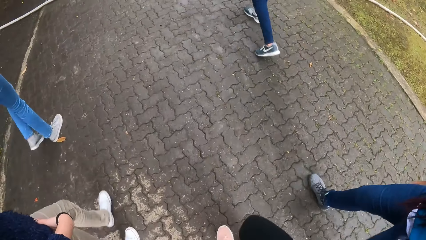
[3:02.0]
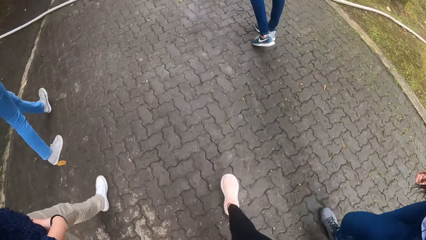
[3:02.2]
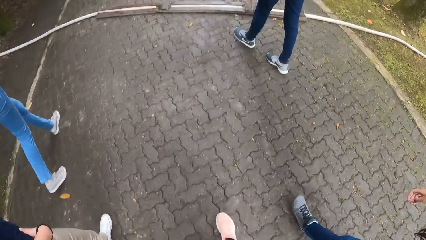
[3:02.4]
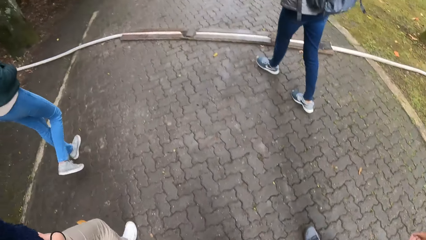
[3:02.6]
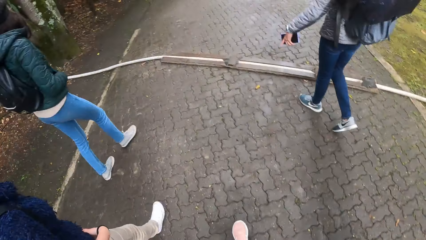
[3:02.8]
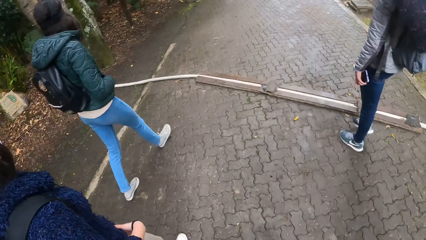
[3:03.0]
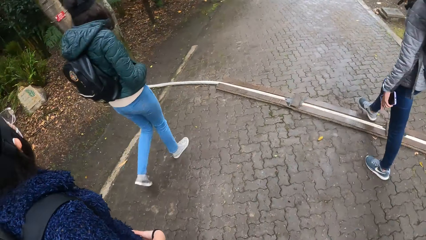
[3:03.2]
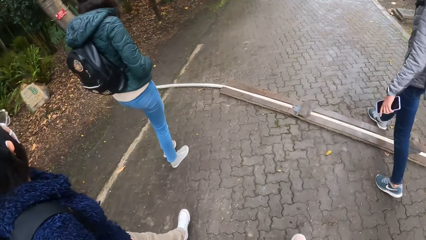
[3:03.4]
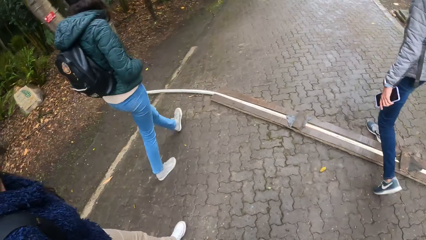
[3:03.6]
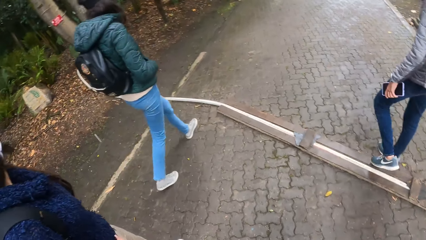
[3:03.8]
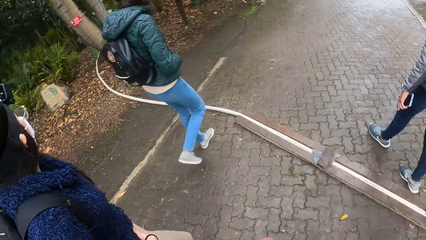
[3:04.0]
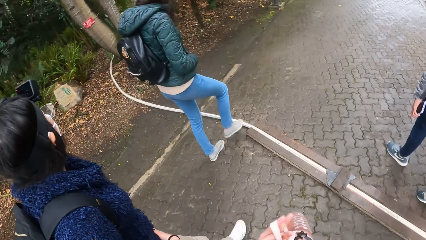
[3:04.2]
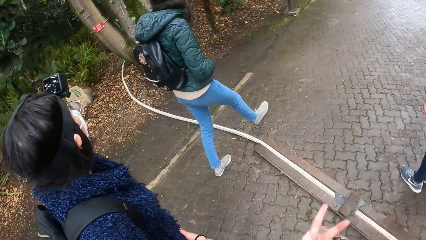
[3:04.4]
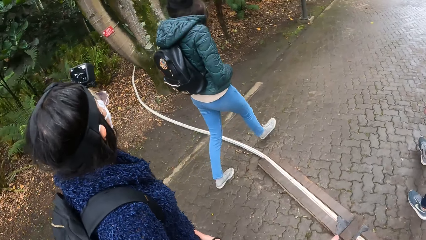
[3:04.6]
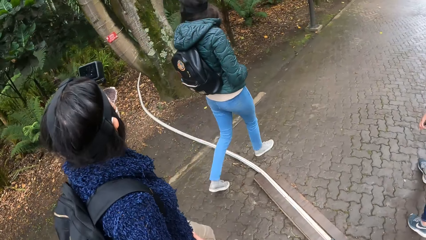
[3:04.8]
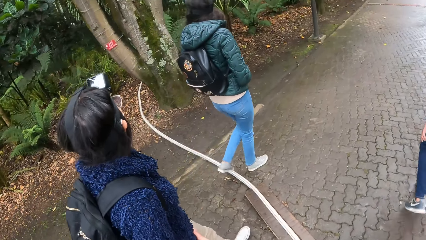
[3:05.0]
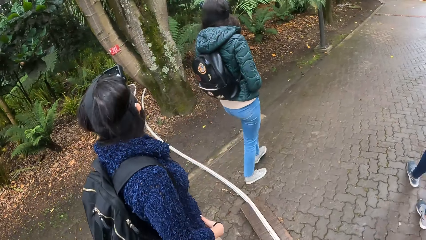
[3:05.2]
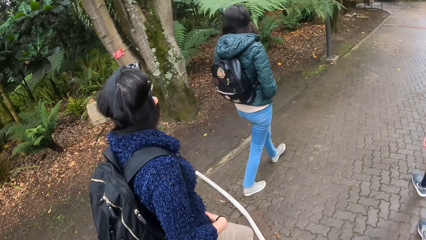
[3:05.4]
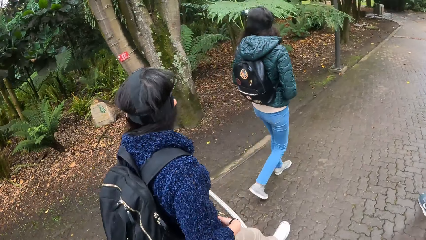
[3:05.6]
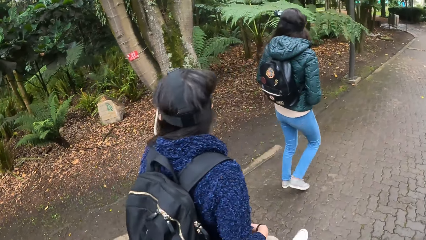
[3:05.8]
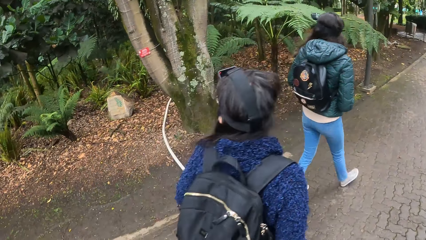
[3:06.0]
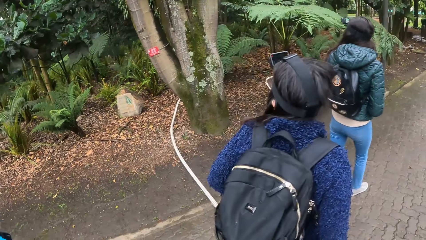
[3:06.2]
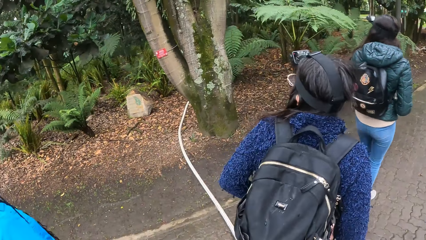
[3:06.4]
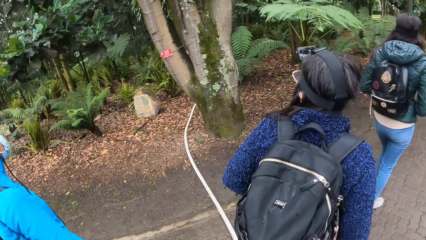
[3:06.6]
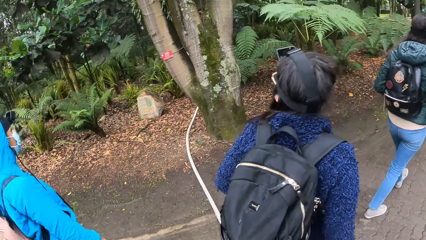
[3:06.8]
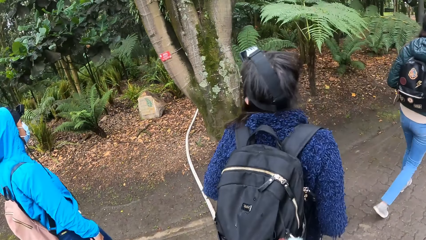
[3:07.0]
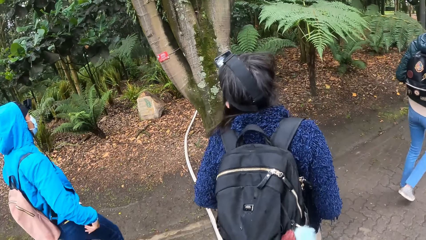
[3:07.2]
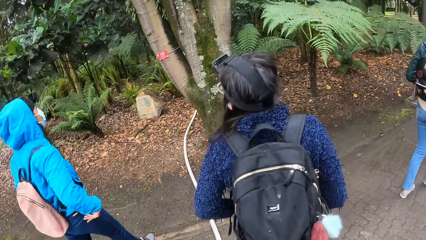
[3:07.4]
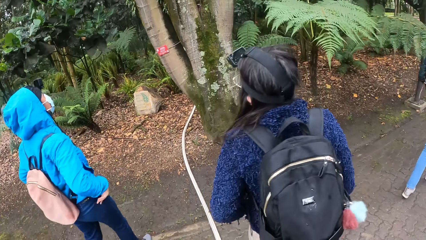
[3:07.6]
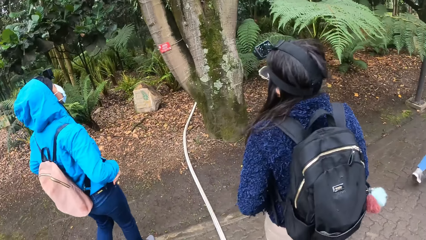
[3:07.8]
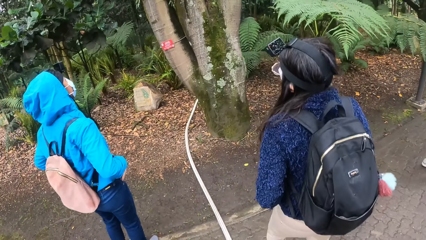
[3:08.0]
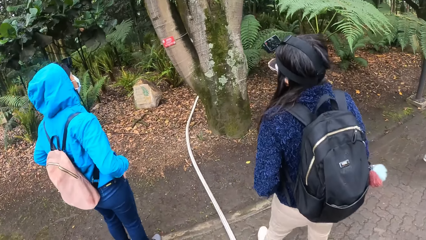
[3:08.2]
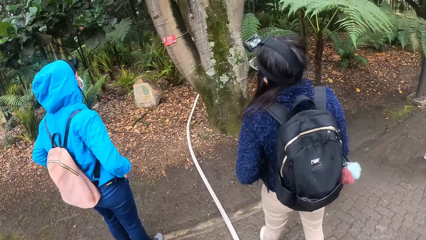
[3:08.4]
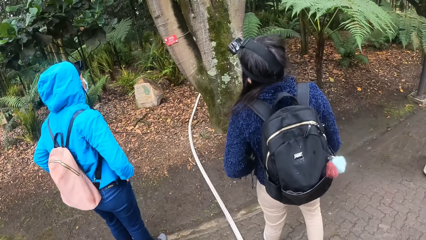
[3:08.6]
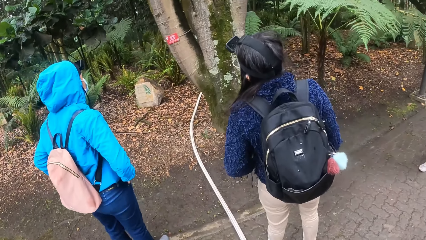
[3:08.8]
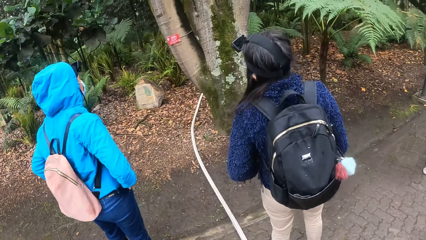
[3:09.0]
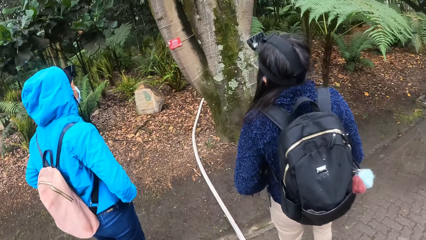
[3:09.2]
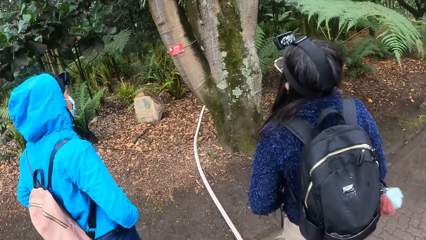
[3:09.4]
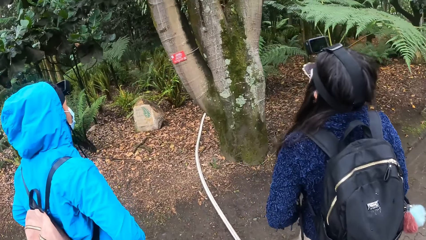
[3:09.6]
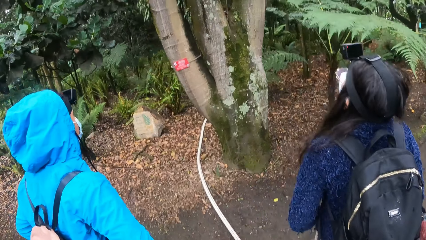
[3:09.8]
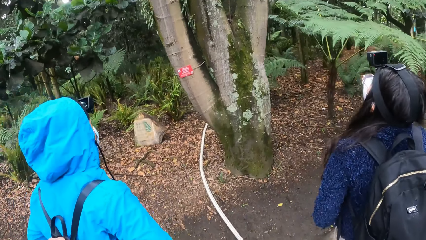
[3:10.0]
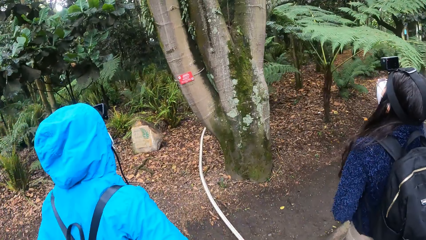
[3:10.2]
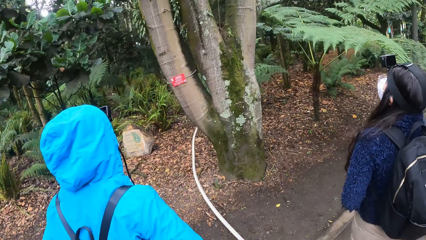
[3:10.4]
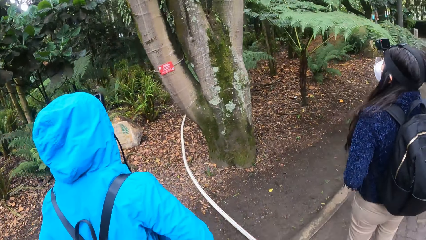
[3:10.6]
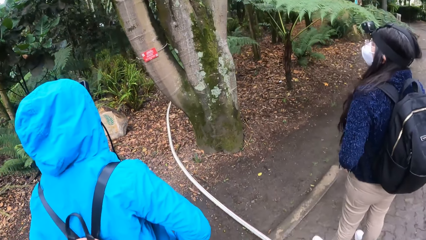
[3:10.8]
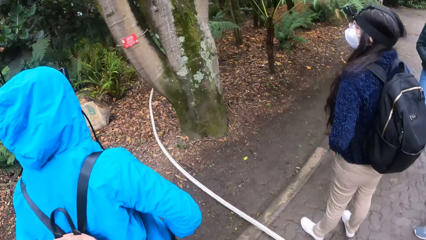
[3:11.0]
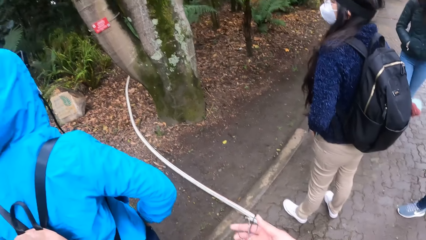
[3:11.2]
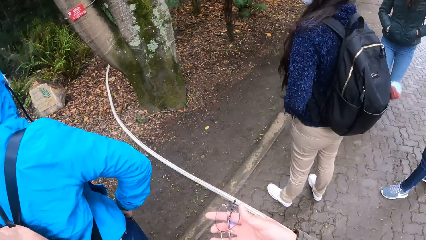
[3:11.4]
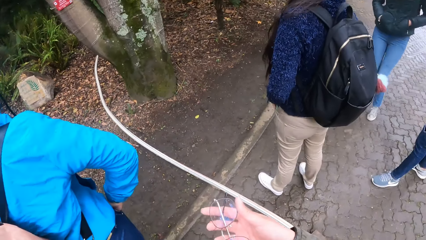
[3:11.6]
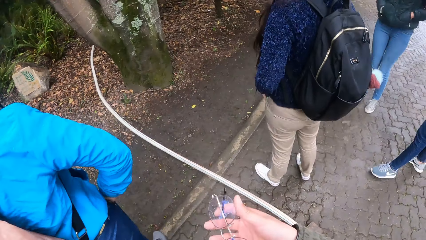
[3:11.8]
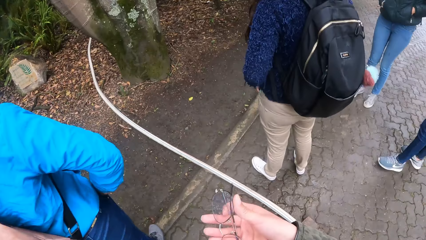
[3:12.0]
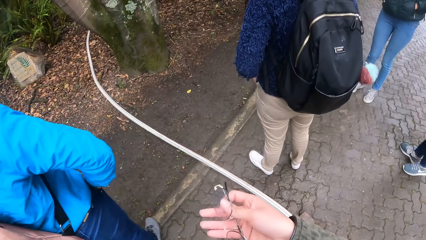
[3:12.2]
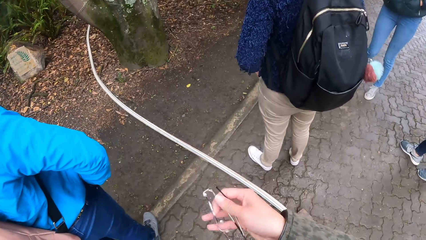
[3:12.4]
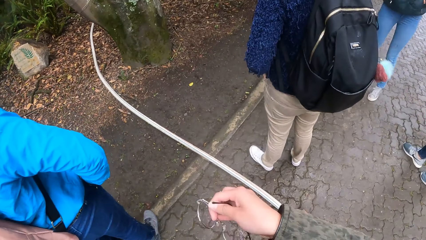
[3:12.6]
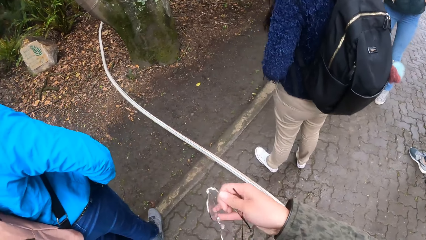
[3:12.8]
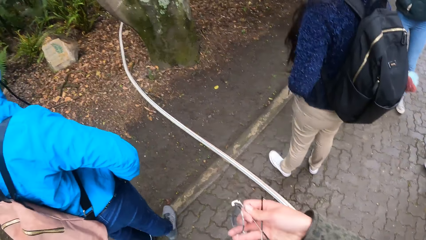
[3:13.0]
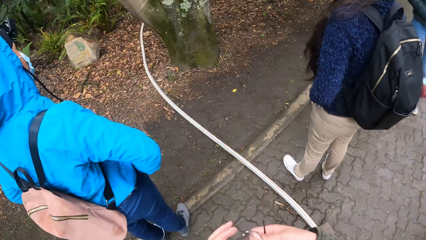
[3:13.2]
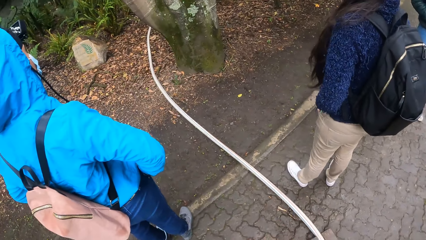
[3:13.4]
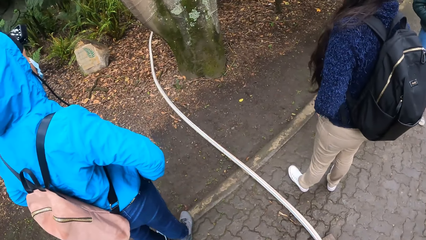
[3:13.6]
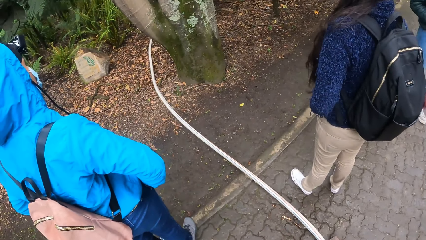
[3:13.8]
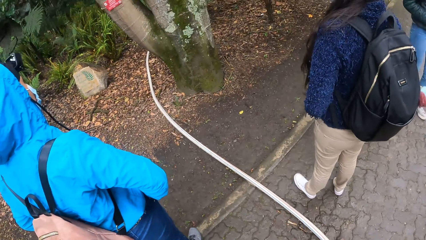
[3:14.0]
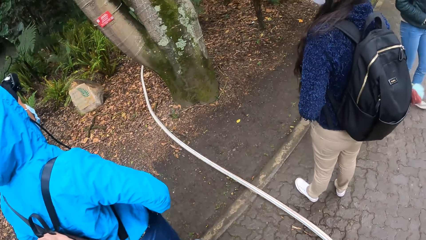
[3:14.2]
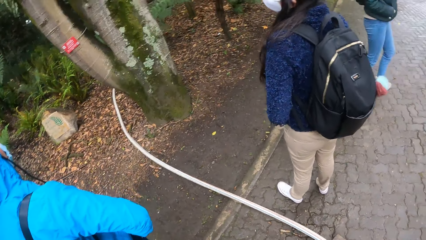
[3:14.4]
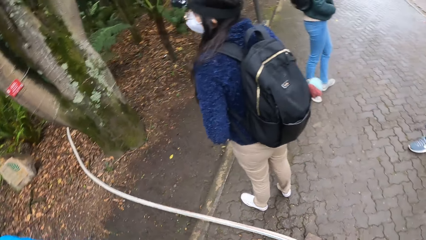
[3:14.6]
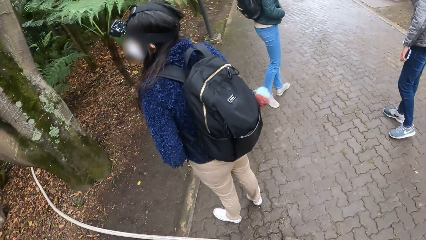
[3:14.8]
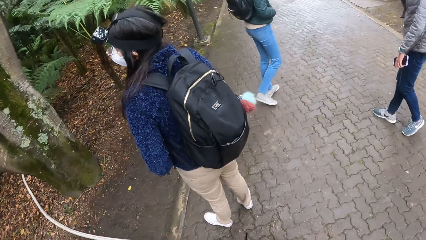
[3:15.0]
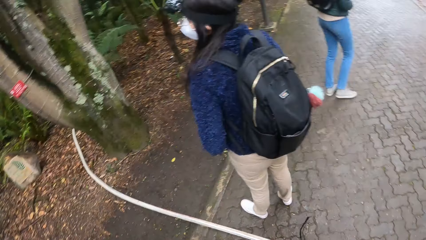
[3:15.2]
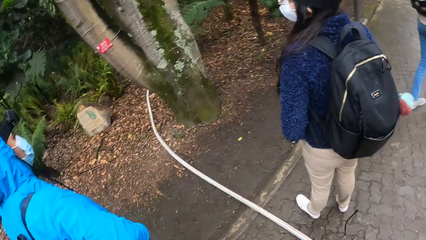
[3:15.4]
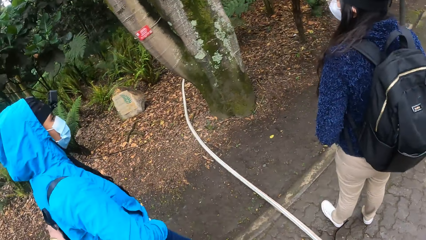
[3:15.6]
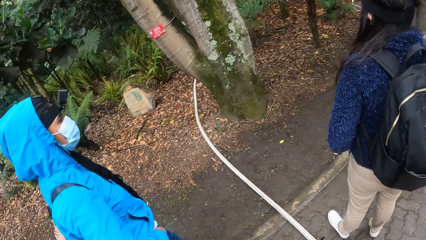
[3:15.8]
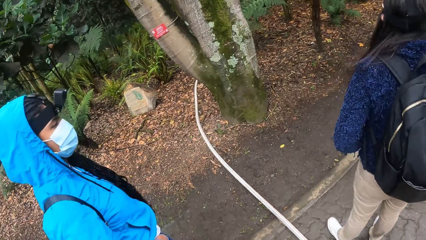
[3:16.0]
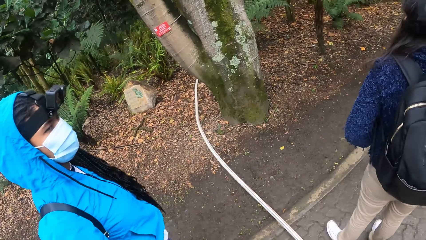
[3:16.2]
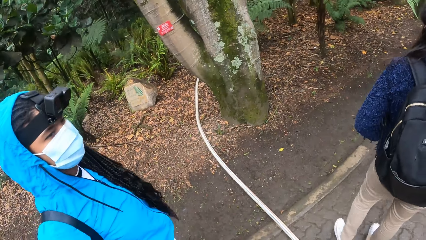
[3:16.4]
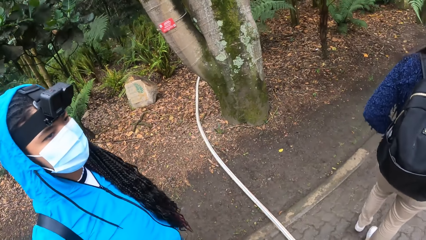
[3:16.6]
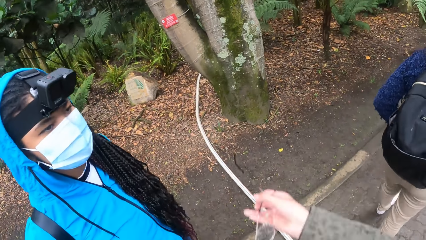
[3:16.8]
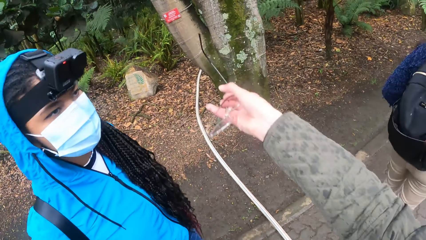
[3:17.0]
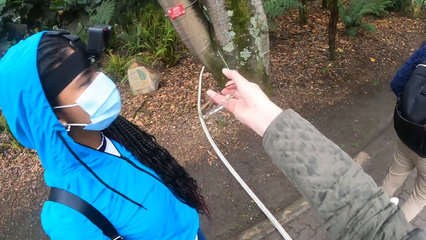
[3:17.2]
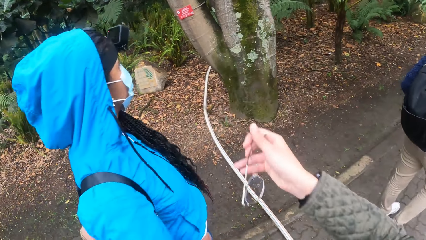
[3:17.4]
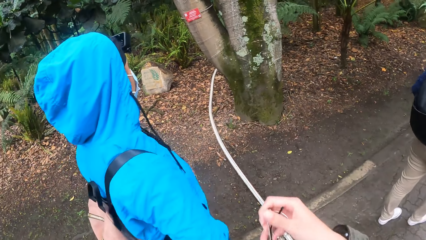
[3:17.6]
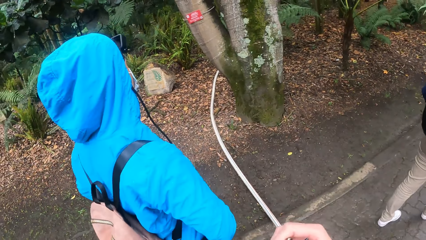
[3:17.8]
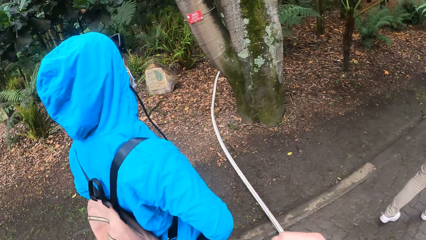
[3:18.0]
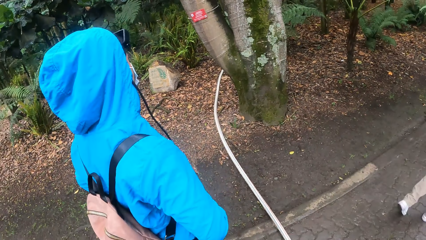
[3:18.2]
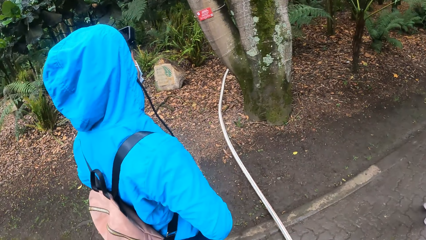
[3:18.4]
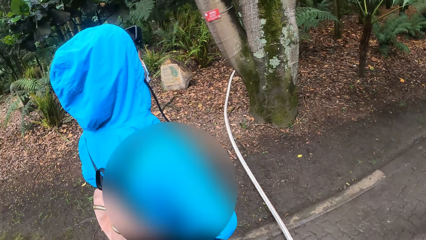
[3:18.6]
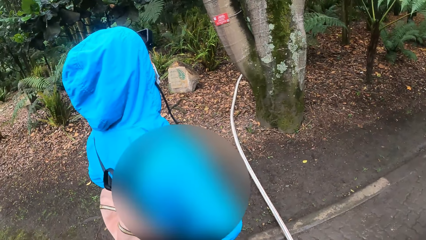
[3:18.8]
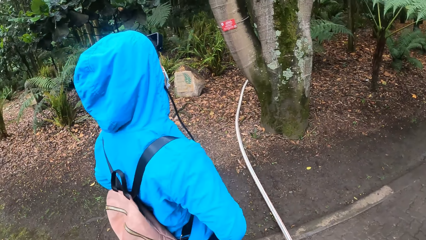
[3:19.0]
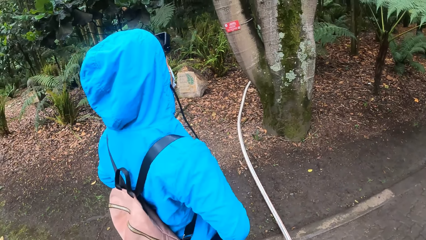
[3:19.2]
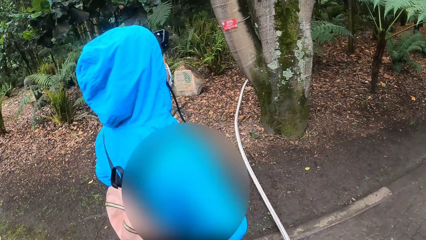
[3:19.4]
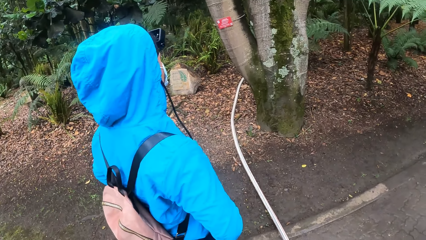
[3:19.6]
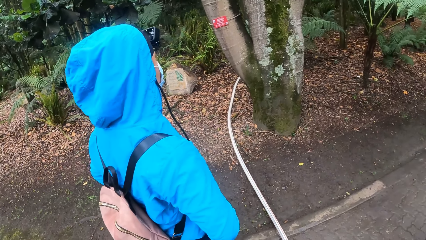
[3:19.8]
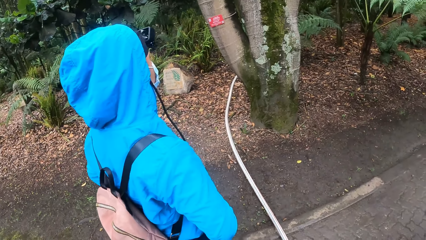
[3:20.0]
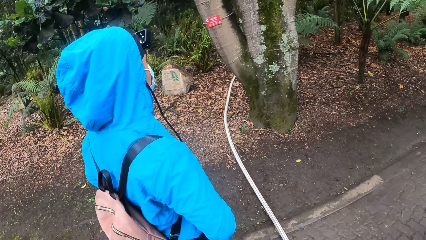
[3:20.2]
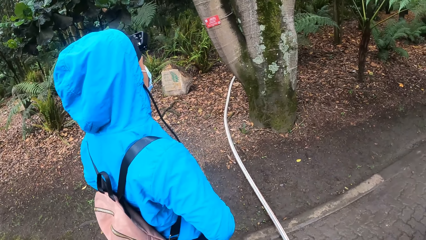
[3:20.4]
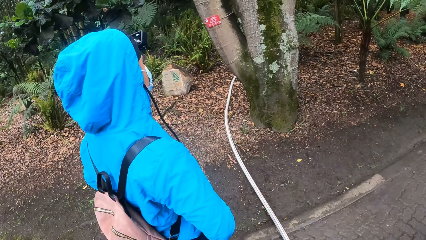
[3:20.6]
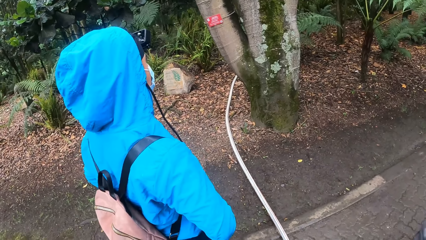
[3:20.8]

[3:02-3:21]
The camera wearer looks around. They hold the sunglasses. They hold them again.
